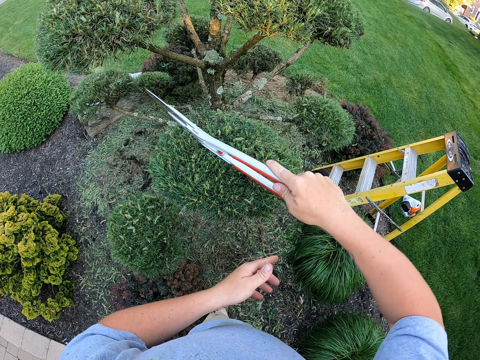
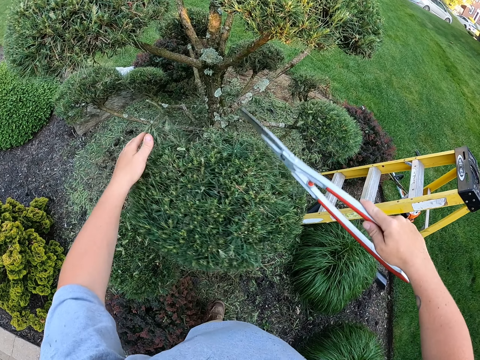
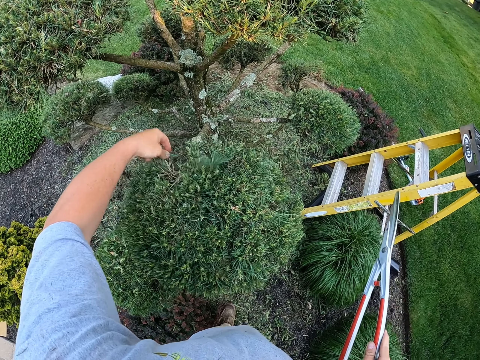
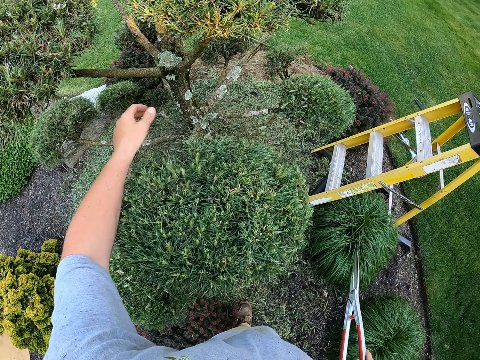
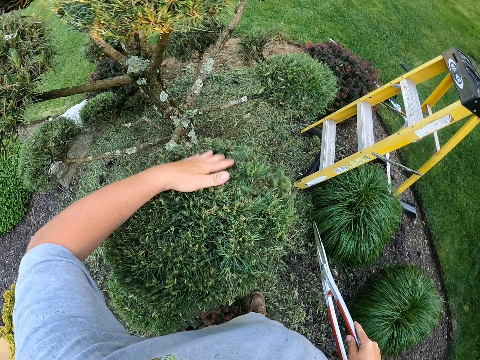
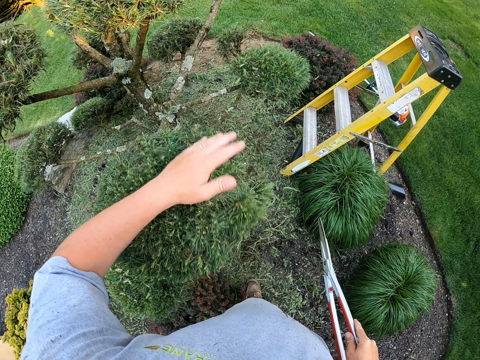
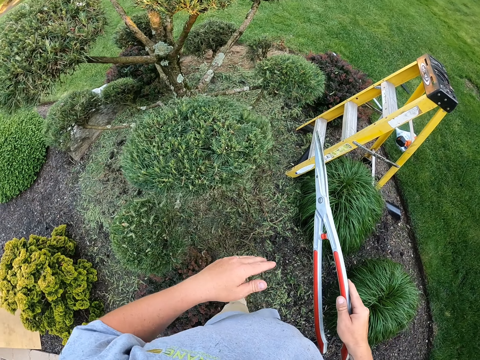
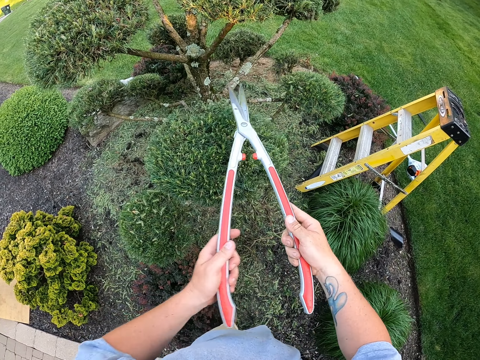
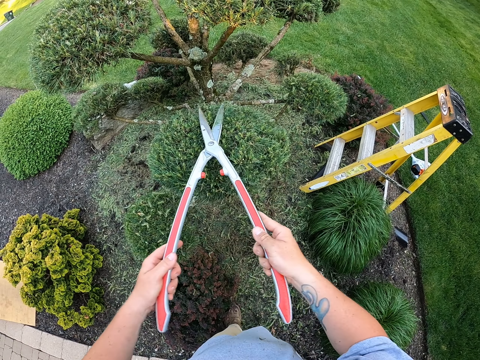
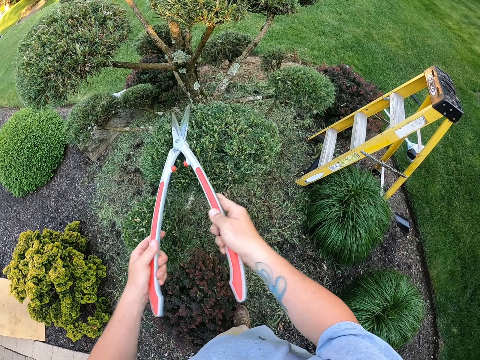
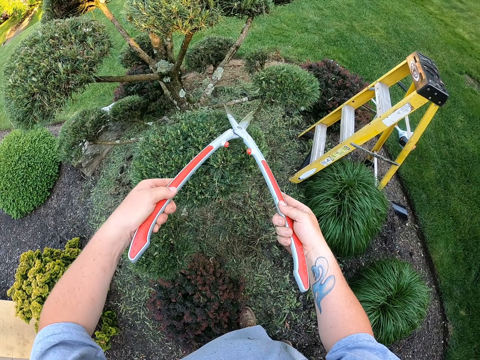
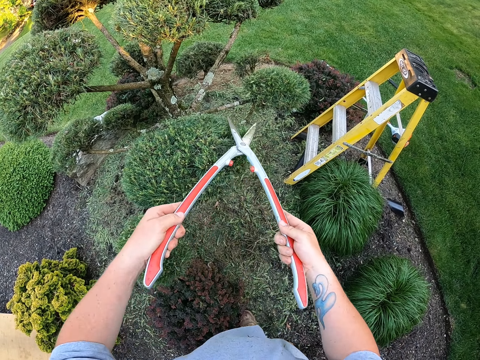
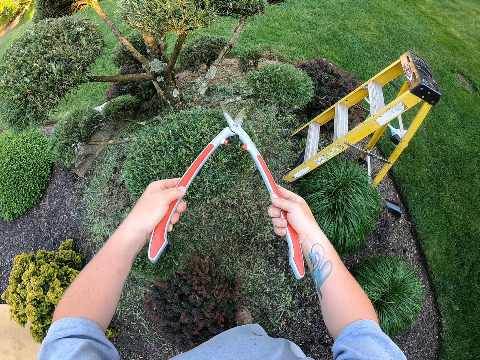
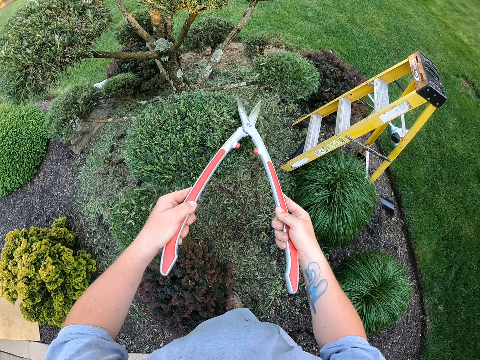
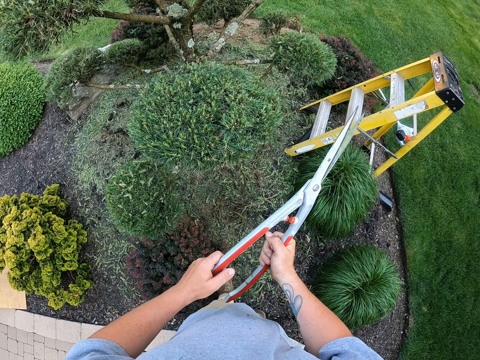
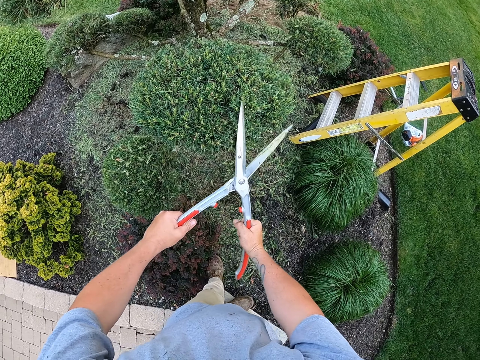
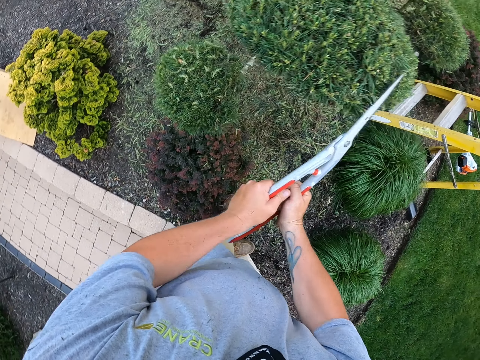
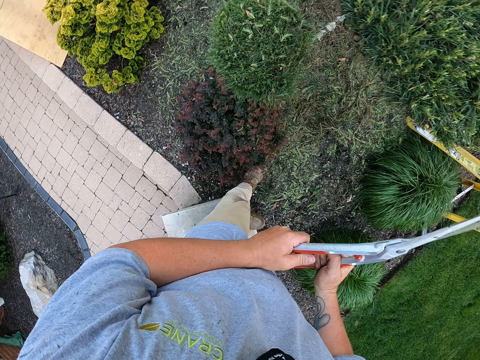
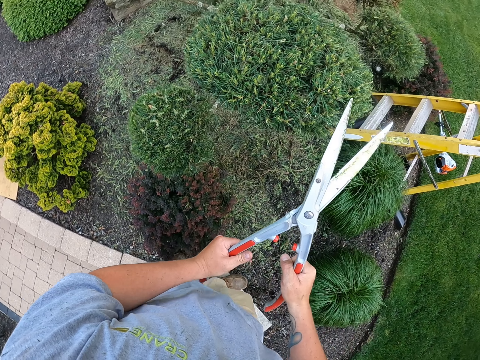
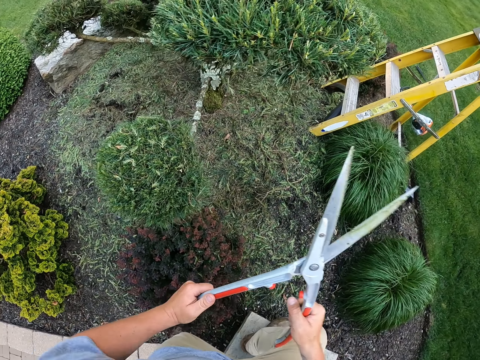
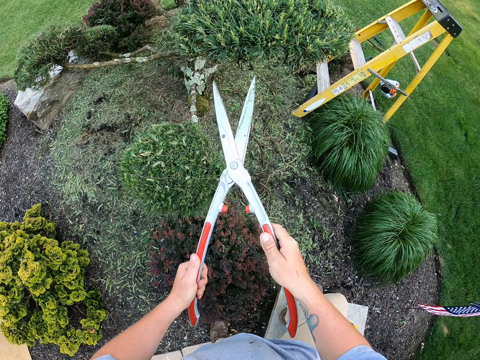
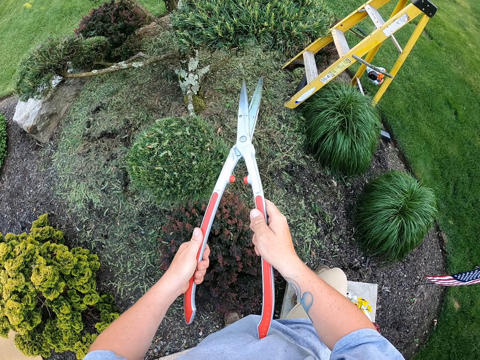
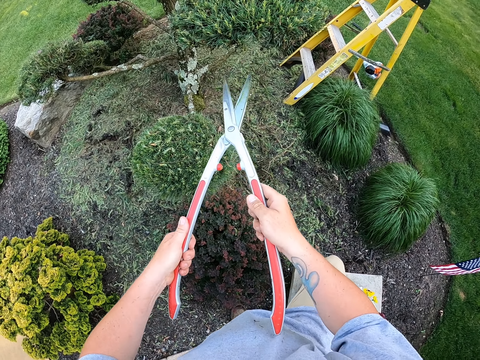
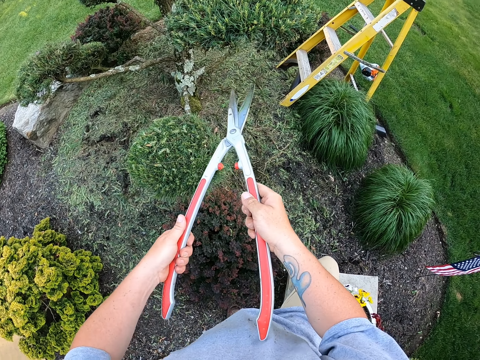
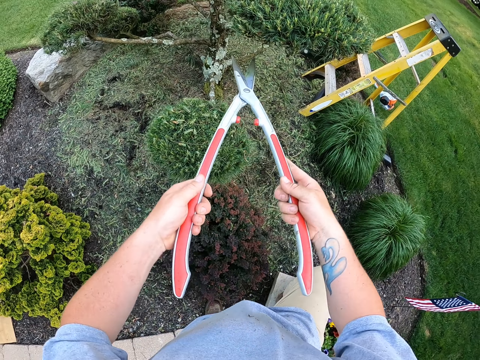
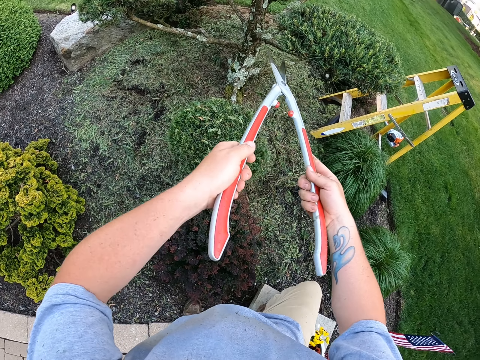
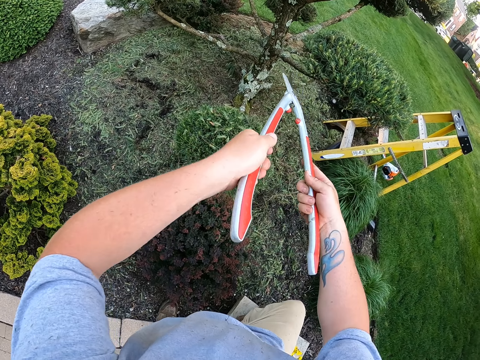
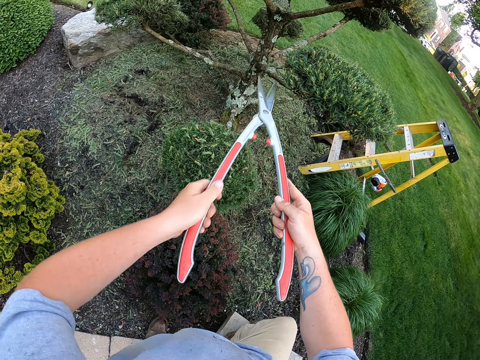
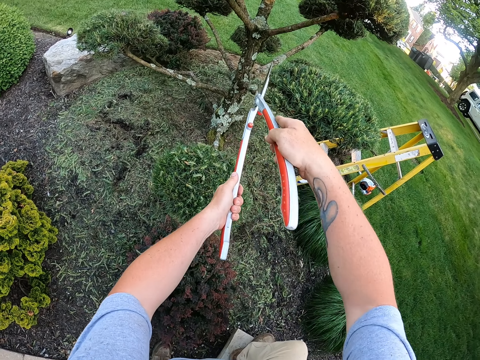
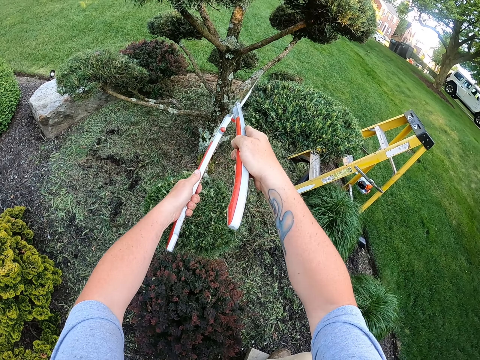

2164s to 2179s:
The camera wearer removes leaves with a hedge clipper. He removes leaves with a hand. He taps the flower with his hand. He trims shrubs with a hedge clipper.

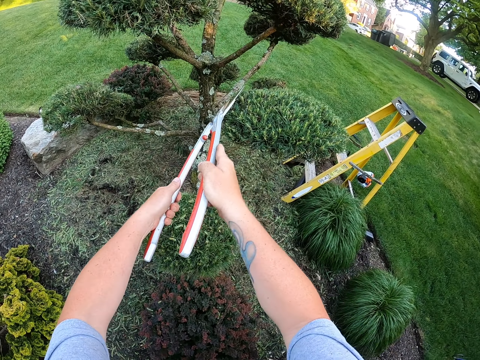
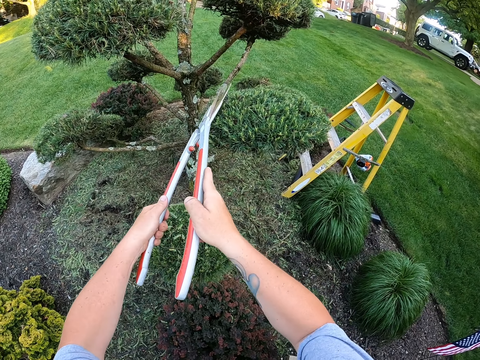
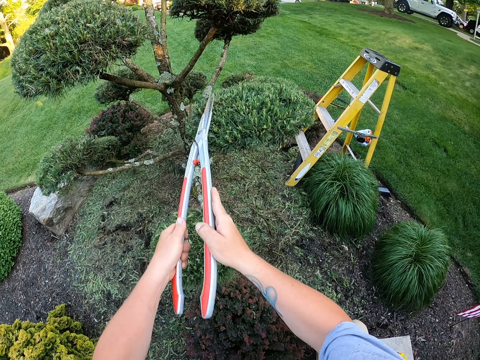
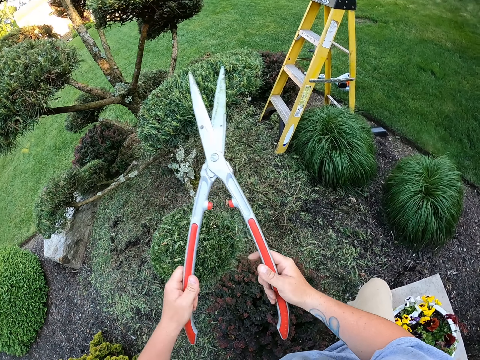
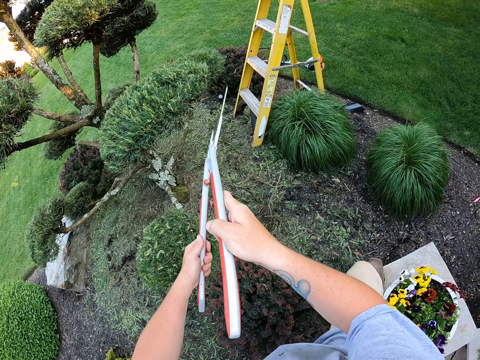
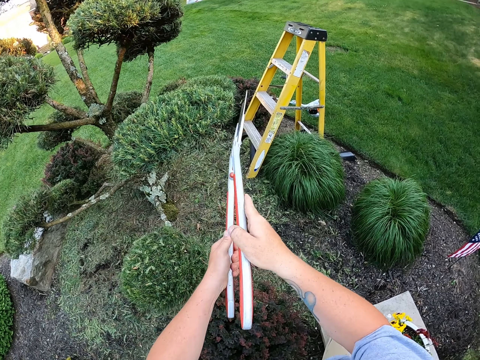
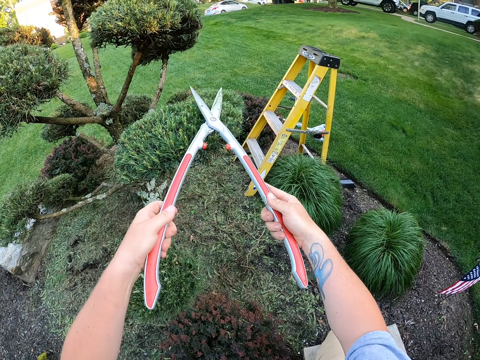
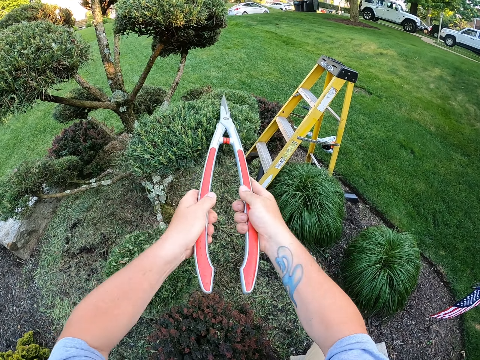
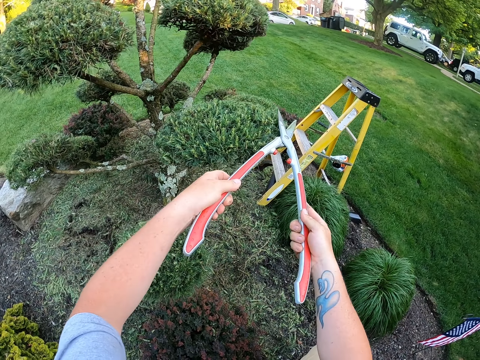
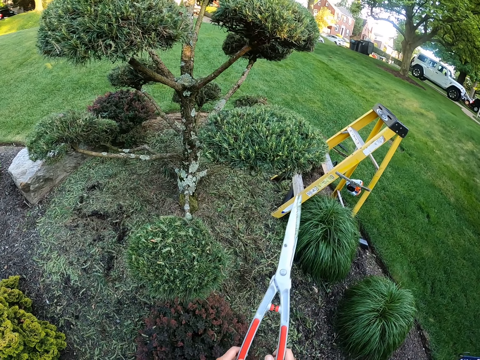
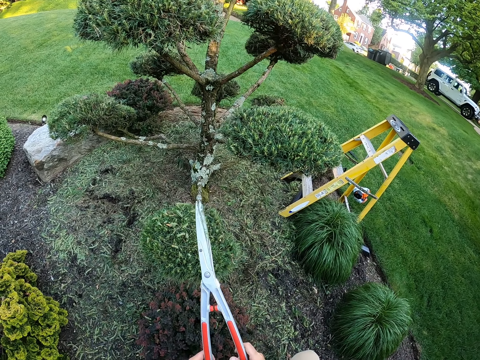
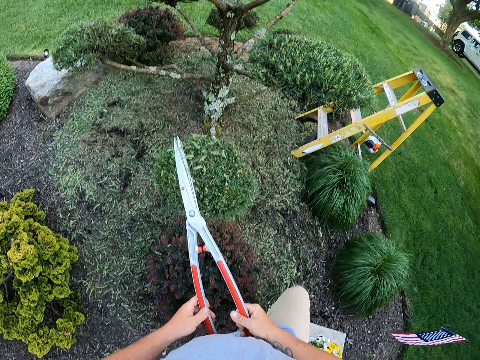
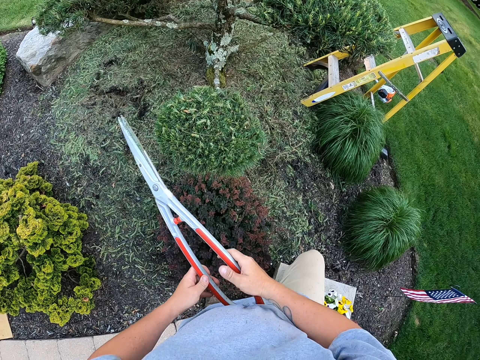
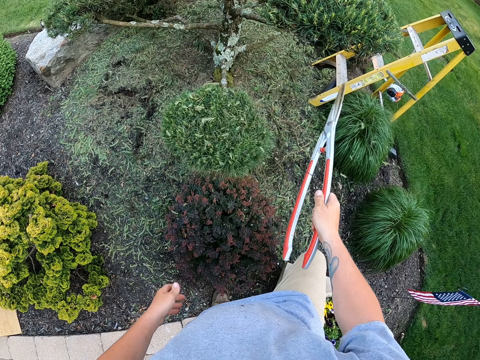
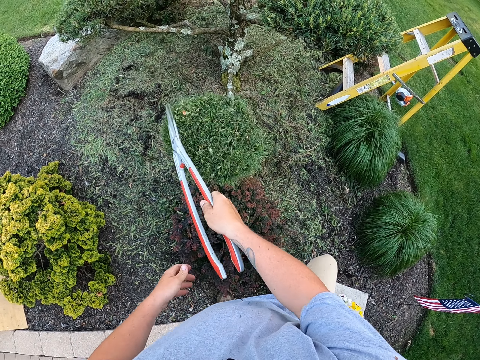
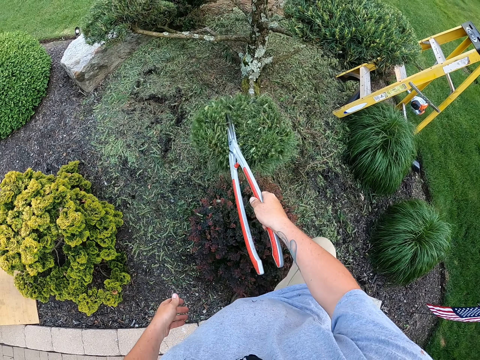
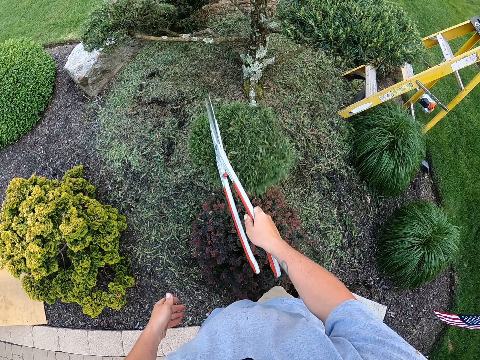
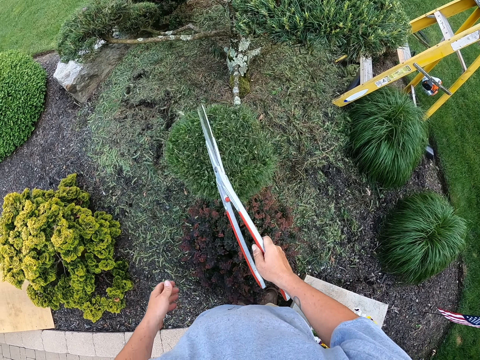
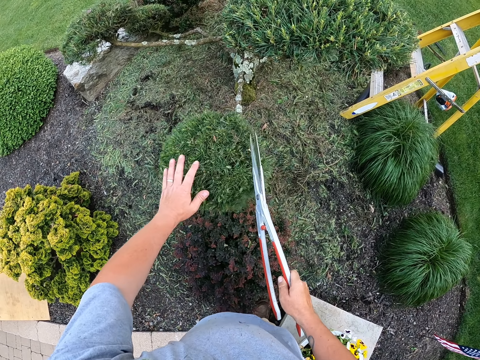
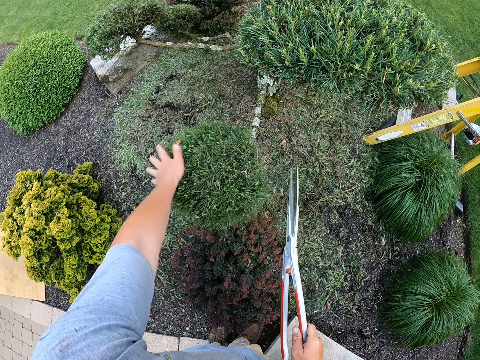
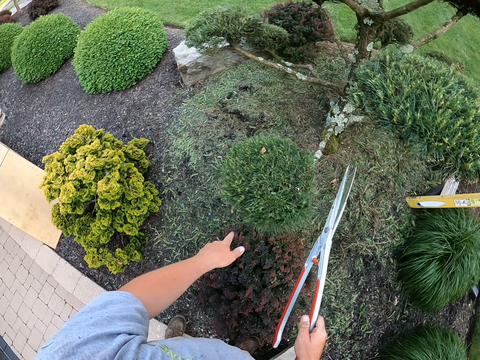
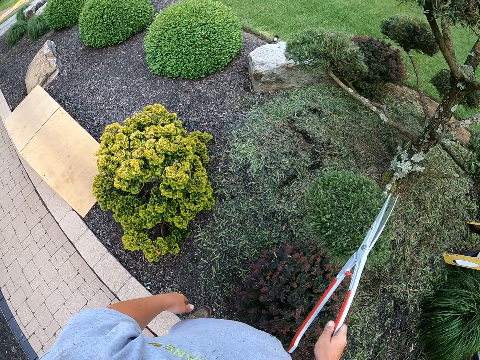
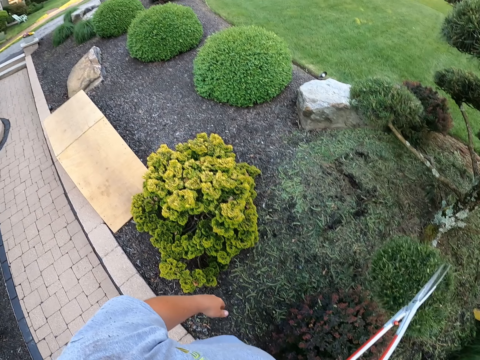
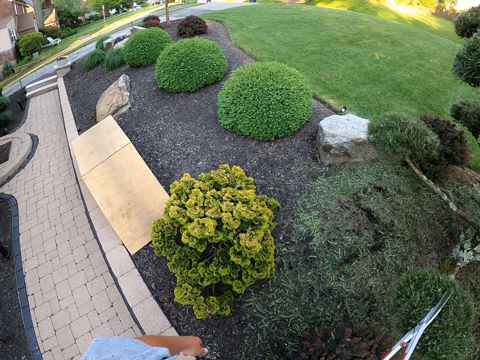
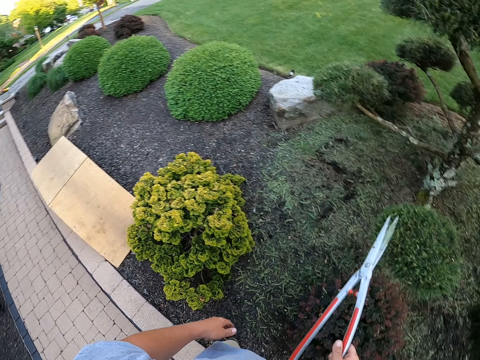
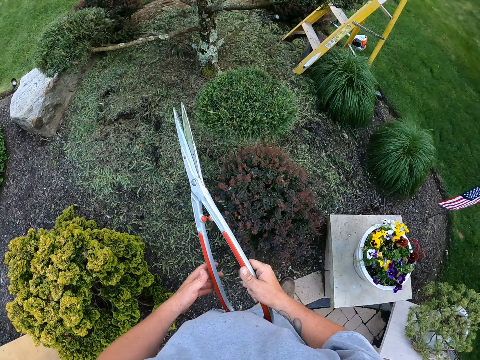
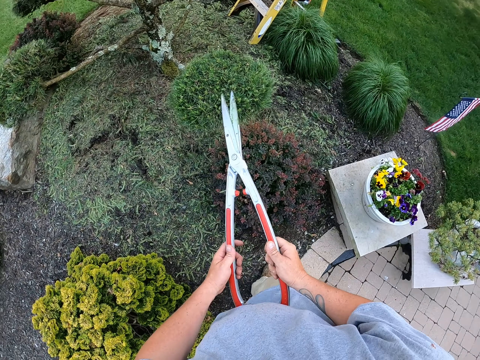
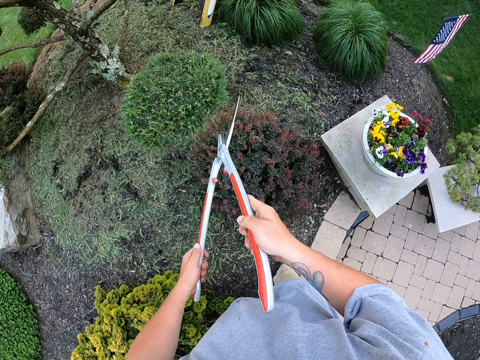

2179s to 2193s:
The camera wearer removes the secateurs from the tree. They look at the flower. They tap the flower with the pruning shears. They remove the cutting leaves on the tree with a hand. They touch the flower. They hit the tree with the secateurs. They hold the secateurs with both hands.
